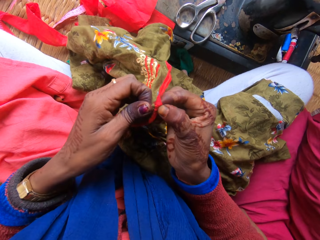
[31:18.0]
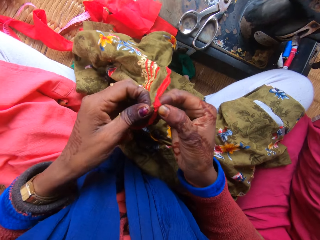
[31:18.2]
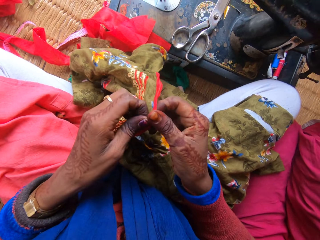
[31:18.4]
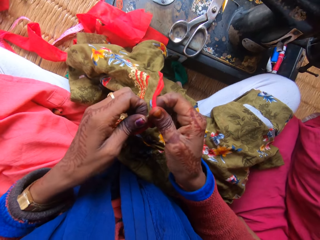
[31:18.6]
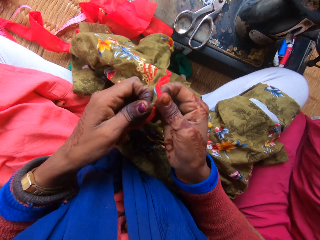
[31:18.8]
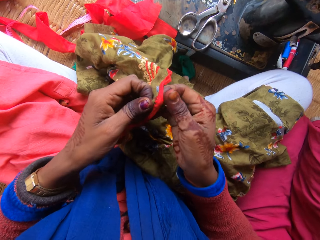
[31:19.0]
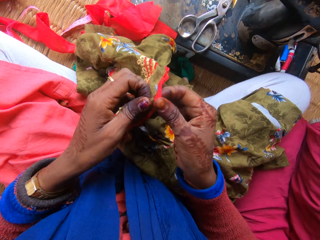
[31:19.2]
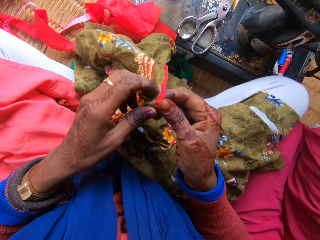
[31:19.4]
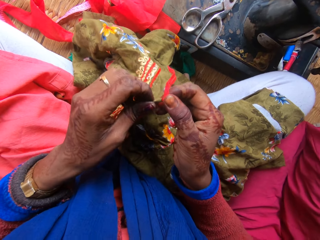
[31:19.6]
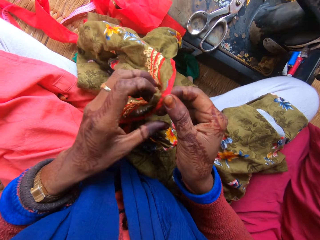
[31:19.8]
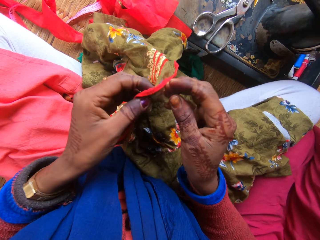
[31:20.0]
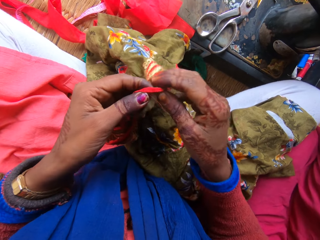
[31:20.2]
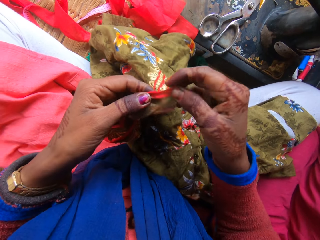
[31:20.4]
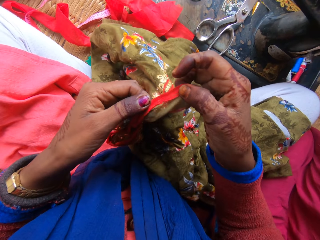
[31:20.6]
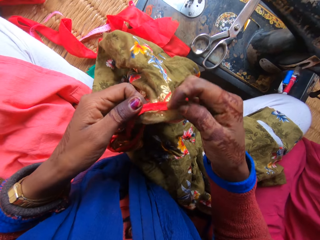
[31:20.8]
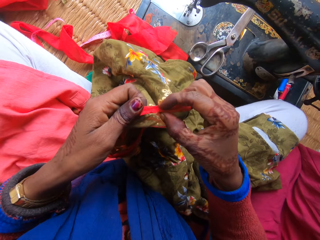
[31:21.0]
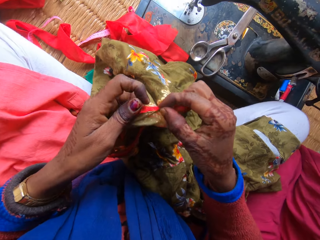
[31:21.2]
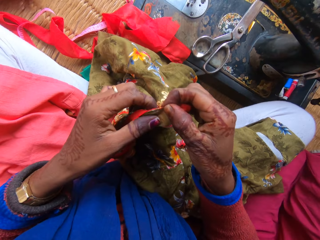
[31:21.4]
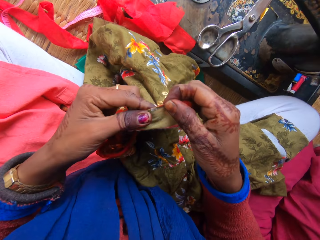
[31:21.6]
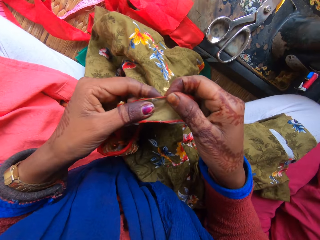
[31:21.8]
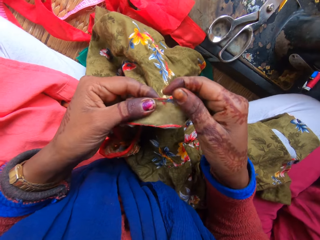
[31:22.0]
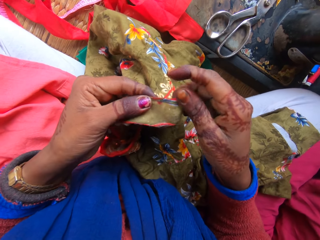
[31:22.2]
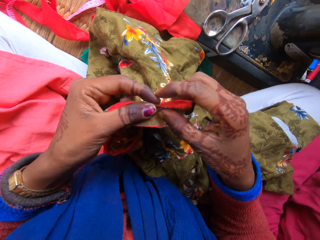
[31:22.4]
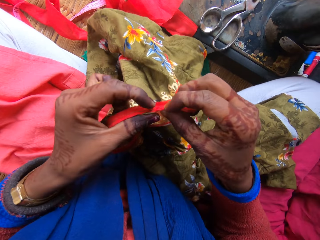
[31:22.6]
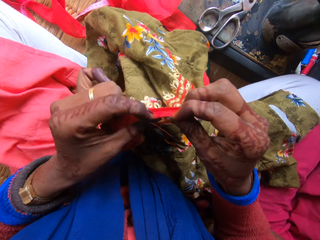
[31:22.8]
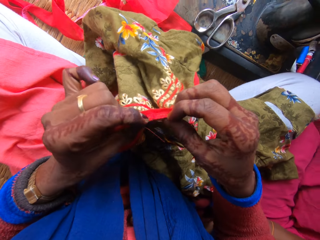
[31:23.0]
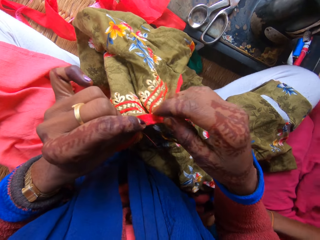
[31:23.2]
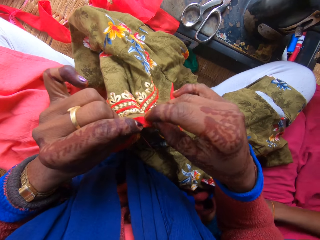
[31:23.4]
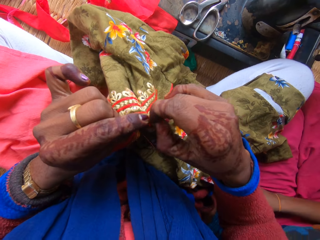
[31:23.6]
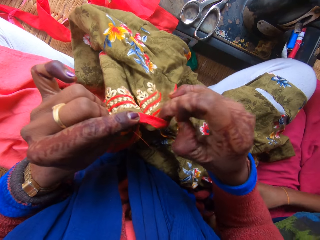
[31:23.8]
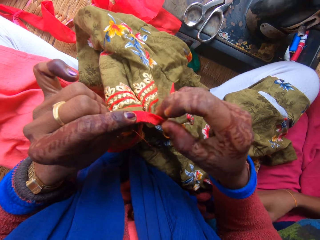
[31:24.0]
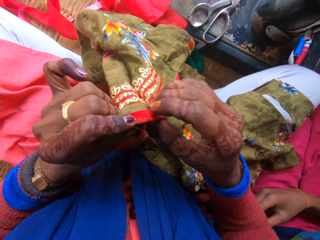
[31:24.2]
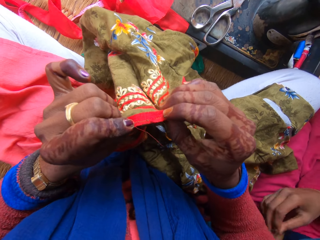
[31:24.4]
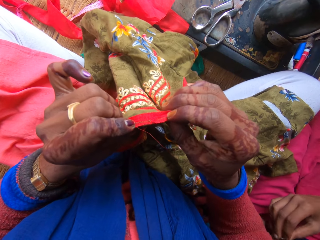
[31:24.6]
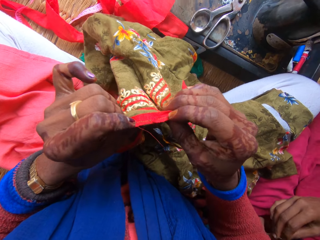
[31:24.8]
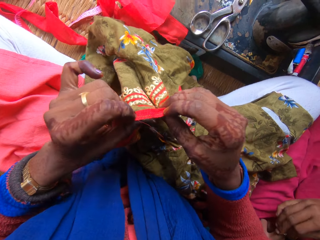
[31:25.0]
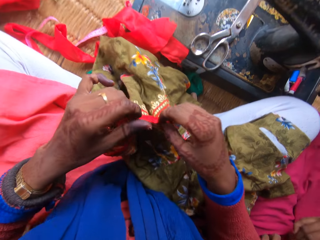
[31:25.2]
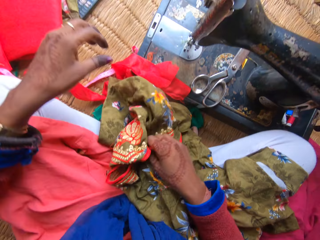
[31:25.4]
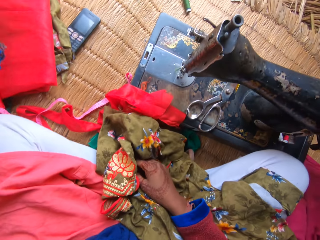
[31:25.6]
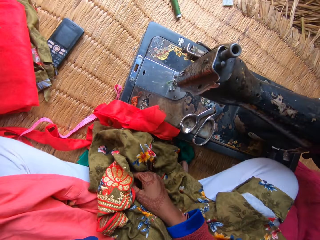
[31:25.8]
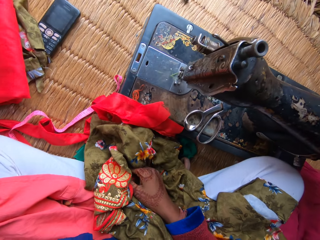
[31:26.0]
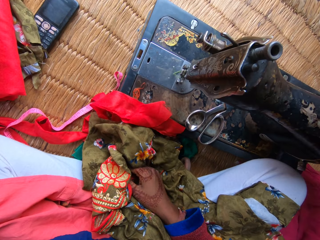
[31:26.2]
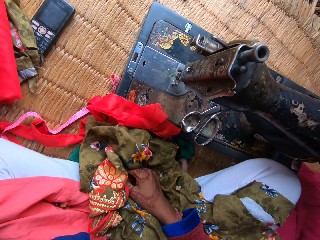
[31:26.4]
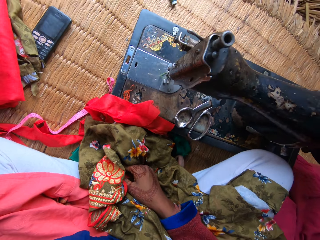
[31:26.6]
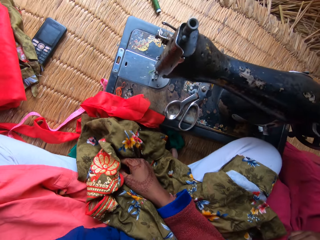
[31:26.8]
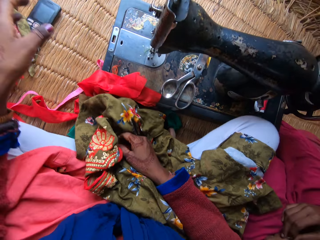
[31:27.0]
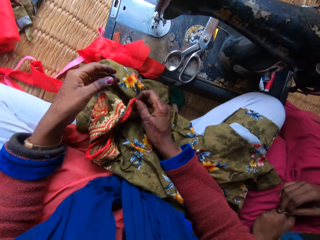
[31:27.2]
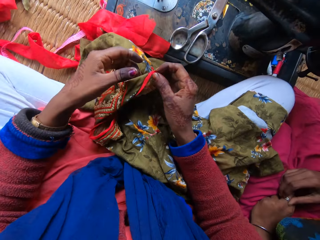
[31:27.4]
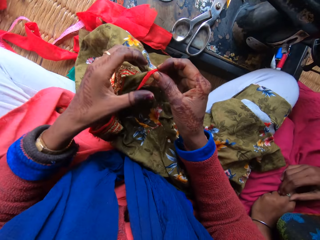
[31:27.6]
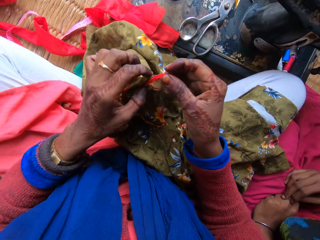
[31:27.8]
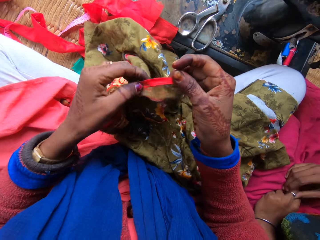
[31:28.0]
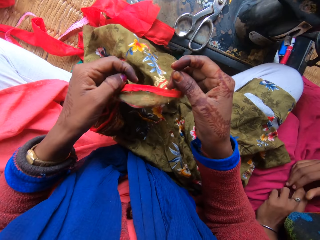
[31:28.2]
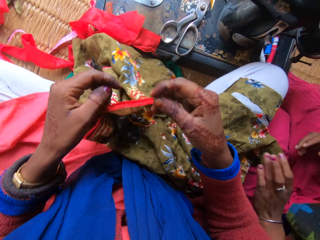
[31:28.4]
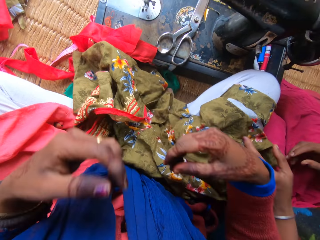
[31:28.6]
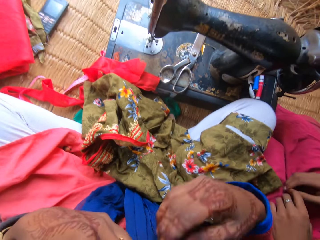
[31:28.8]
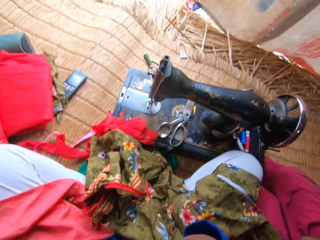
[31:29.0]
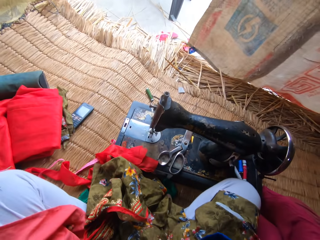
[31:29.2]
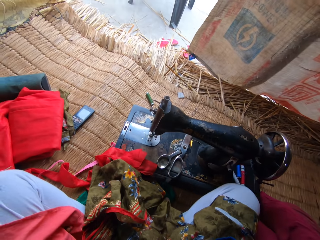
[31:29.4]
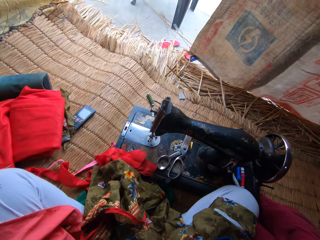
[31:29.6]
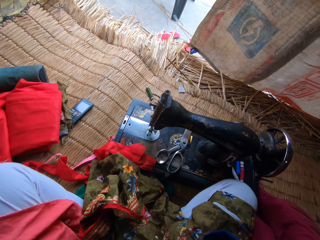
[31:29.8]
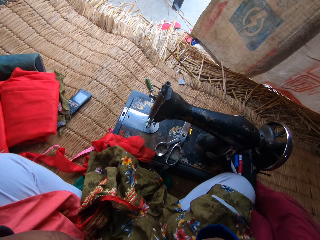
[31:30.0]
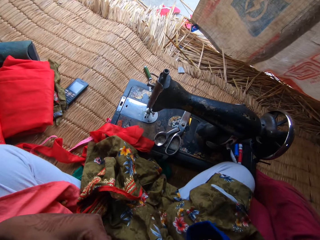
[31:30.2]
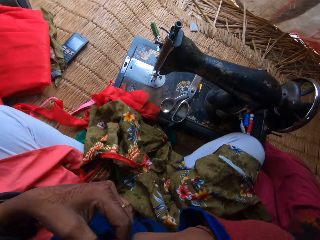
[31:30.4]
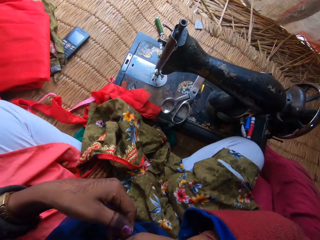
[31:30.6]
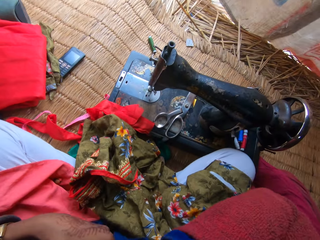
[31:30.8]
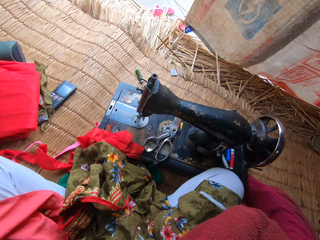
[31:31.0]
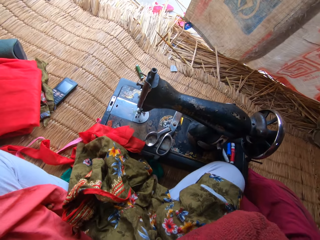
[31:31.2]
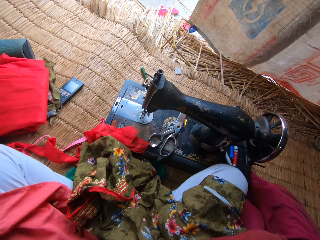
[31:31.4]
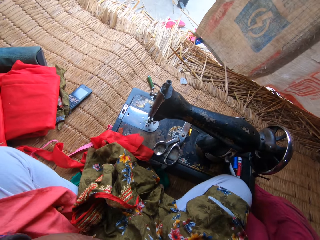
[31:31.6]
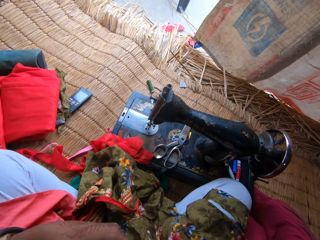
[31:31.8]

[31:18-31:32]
The camera wearer removes pieces of thread from the piece of fabric in her hand. She stretches her left hand forward and turns off the radio. She holds the piece of fabric. A woman touches the camera wearer. The camera wearer drops the cloth on her legs. She raises both hands and touches her cloth.

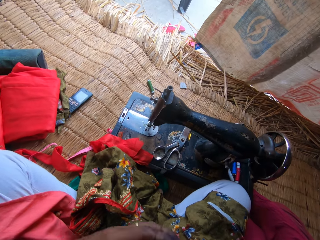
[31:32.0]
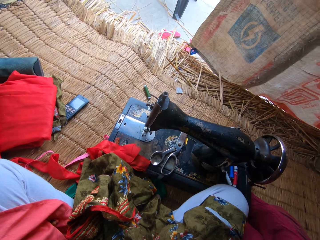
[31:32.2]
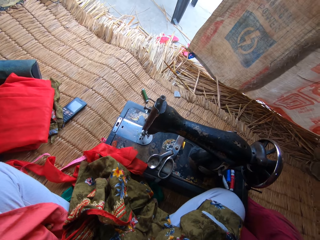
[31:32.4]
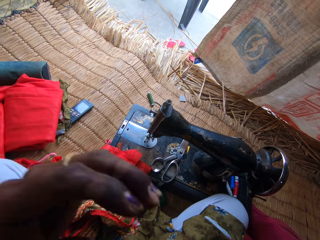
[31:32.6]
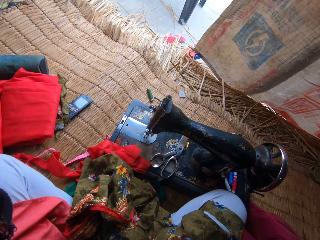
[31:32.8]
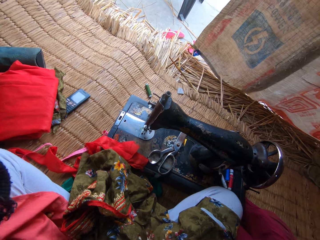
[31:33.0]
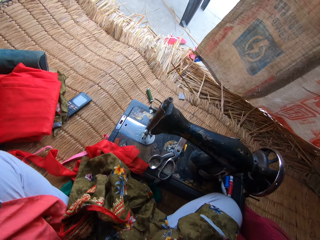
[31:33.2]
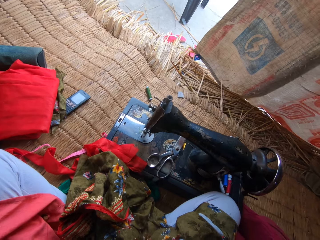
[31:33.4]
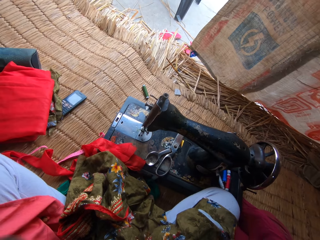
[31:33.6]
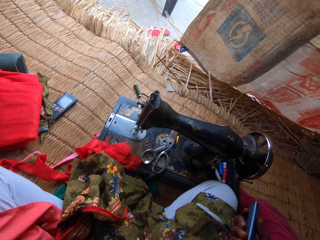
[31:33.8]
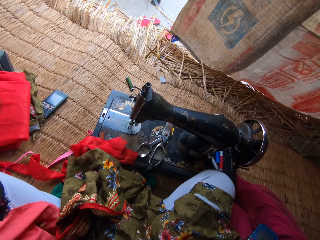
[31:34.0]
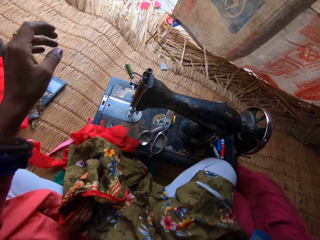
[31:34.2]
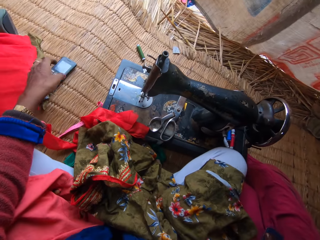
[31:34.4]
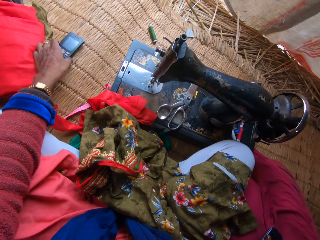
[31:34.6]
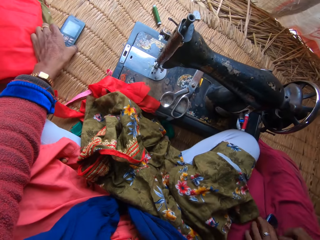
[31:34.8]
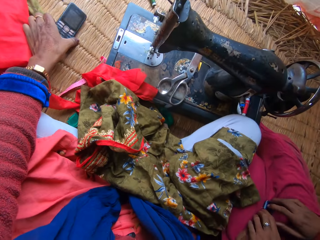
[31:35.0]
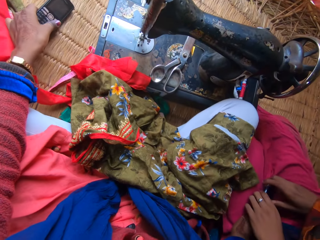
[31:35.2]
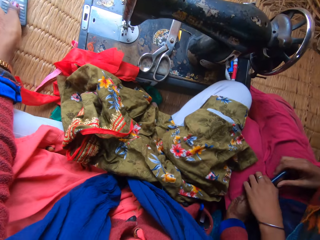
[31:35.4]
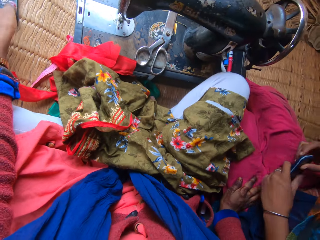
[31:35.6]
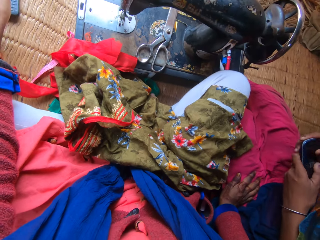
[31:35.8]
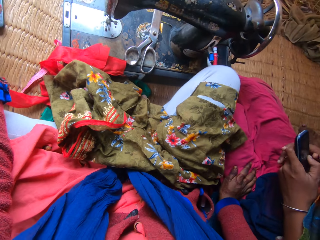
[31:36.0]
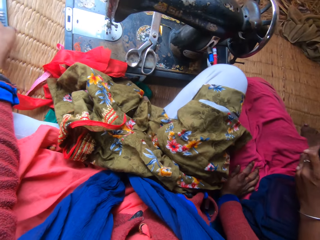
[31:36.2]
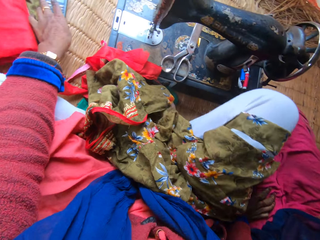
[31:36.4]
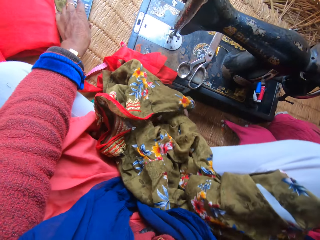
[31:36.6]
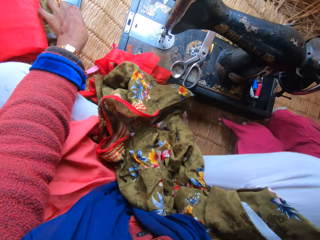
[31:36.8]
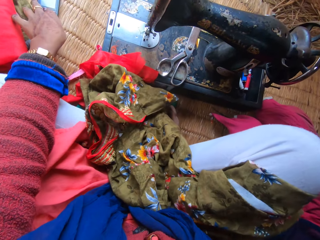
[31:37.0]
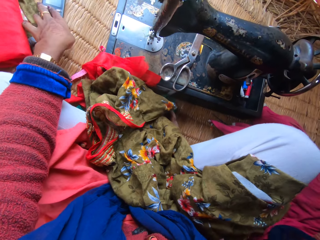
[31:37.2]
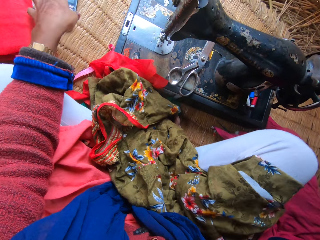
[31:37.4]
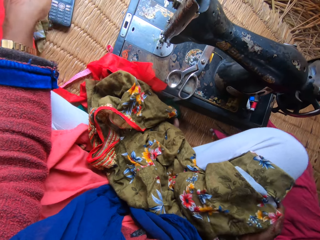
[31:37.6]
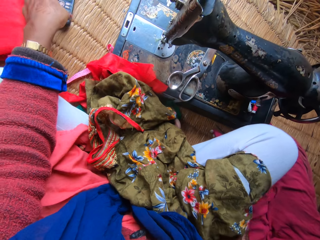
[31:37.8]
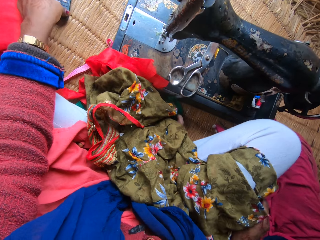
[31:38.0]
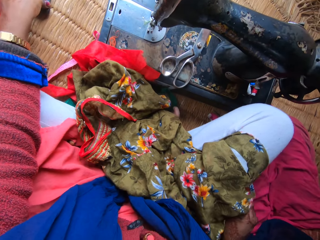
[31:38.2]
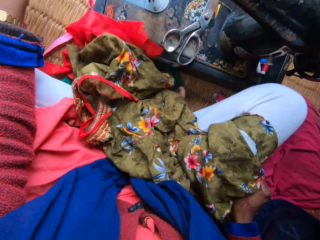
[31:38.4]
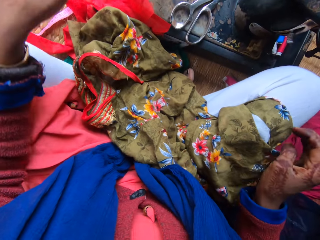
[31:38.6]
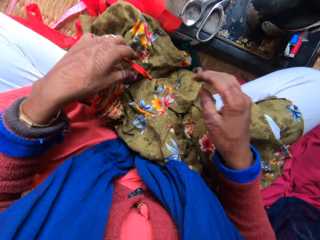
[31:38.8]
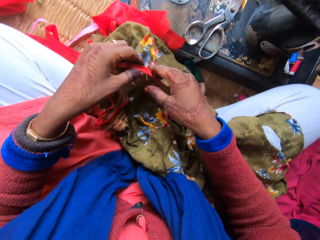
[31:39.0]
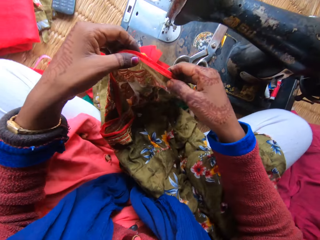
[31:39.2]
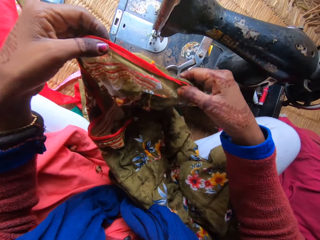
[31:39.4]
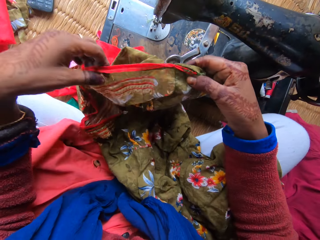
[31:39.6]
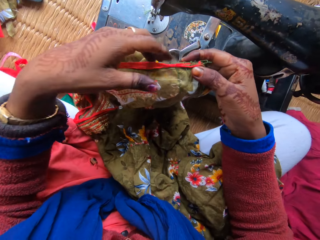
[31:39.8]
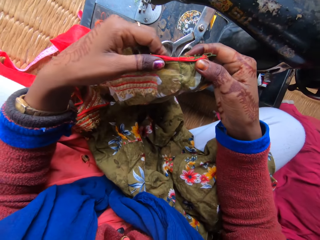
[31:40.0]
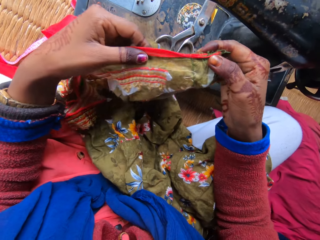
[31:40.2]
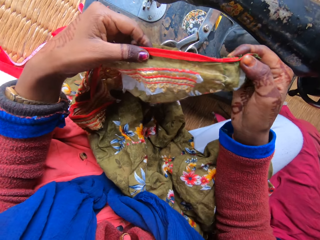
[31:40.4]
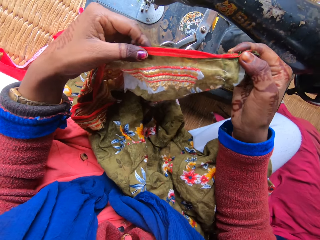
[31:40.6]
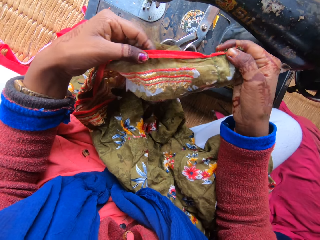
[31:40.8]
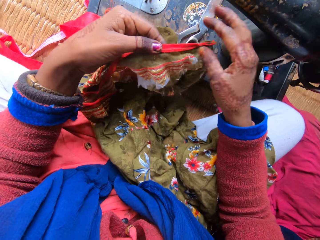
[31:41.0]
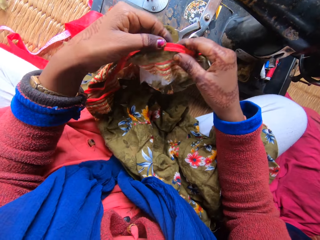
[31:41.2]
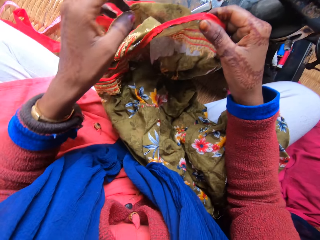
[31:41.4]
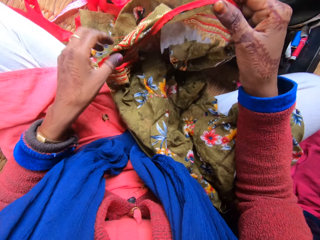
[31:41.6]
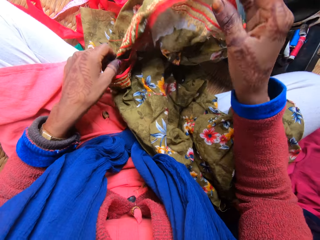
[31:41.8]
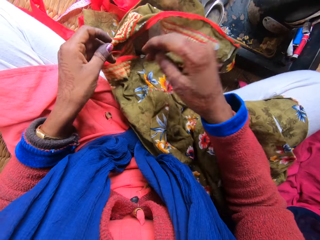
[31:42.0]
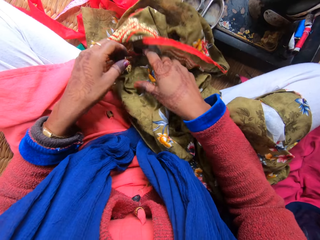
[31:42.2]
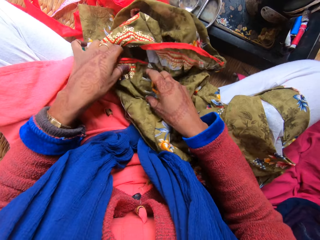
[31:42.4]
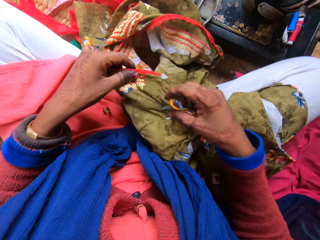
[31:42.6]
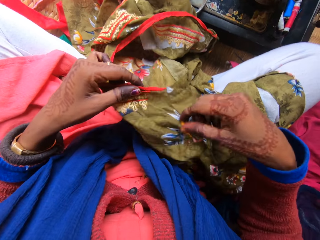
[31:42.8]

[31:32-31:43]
The camera wearer adjusts the camera. A woman picks up her phone. The camera wearer adjusts a phone on the floor with her left hand. She touches her phone. She touches the woman. She works on the cloth with both hands and stretches the fabric.
